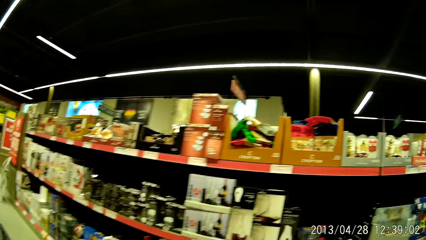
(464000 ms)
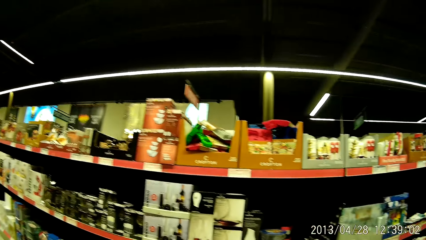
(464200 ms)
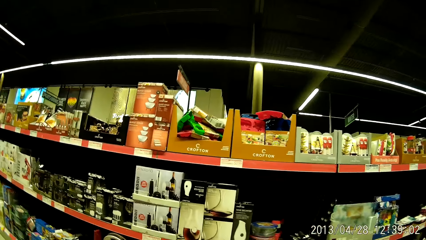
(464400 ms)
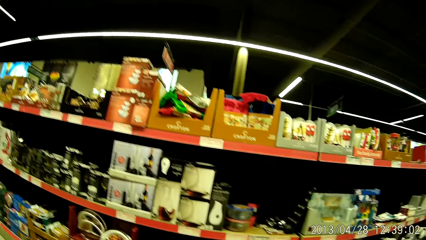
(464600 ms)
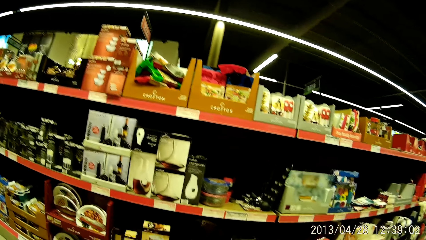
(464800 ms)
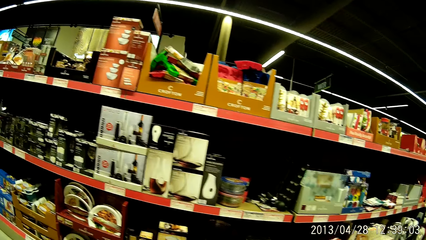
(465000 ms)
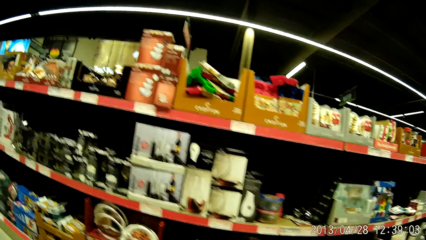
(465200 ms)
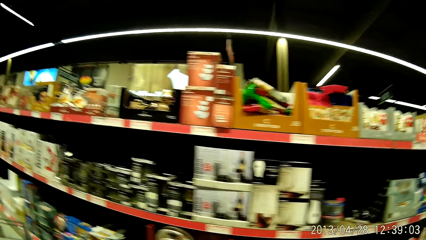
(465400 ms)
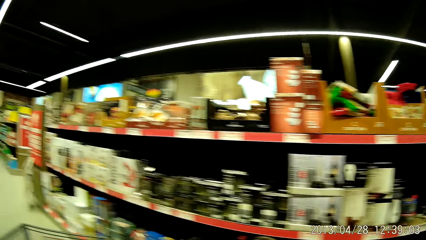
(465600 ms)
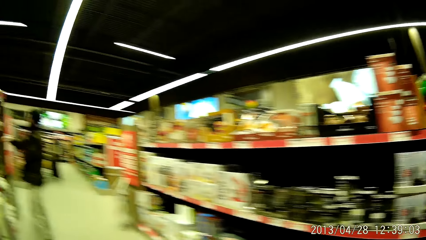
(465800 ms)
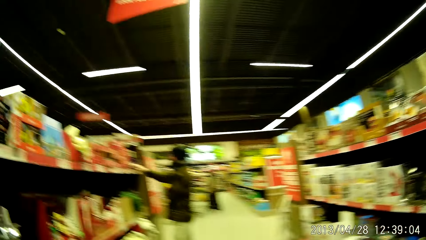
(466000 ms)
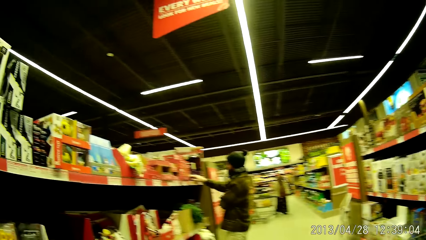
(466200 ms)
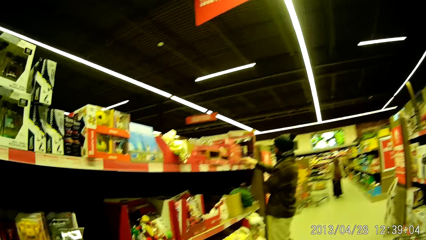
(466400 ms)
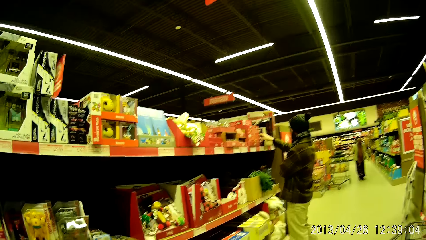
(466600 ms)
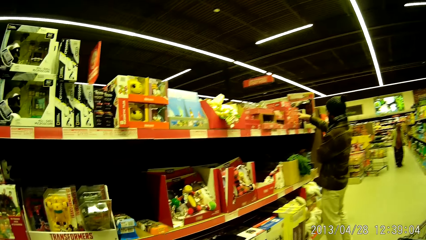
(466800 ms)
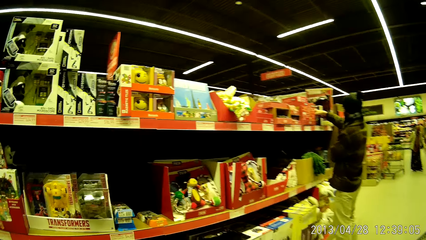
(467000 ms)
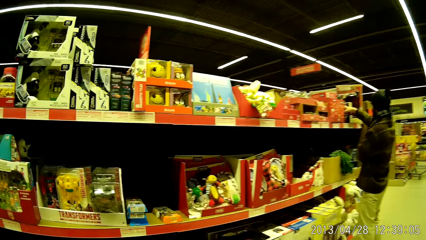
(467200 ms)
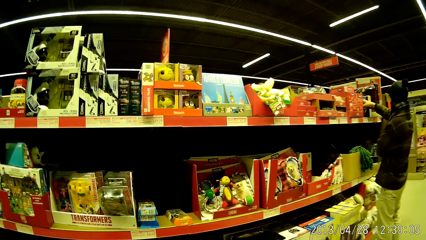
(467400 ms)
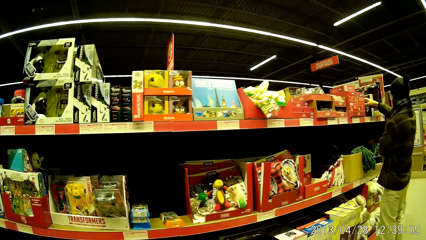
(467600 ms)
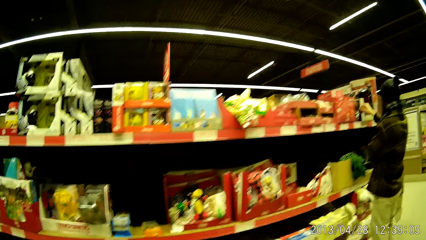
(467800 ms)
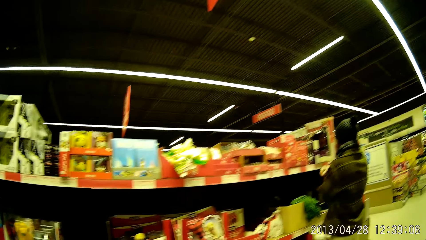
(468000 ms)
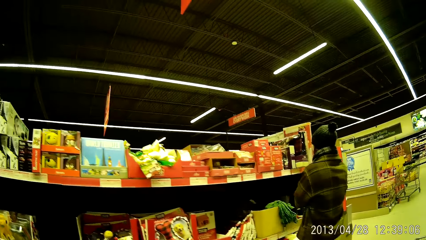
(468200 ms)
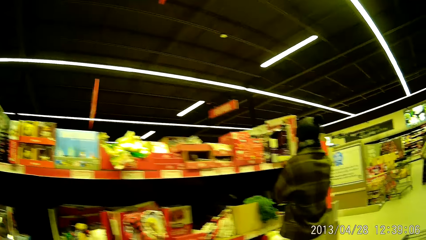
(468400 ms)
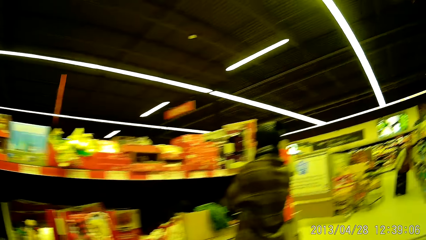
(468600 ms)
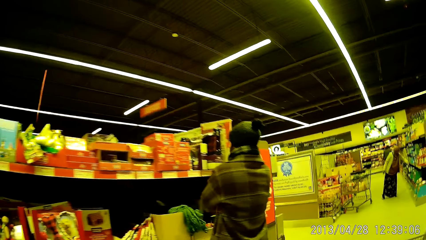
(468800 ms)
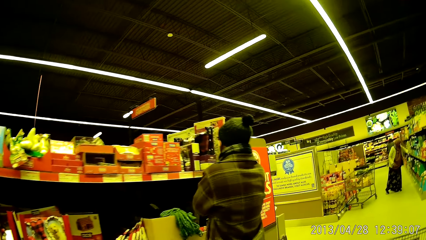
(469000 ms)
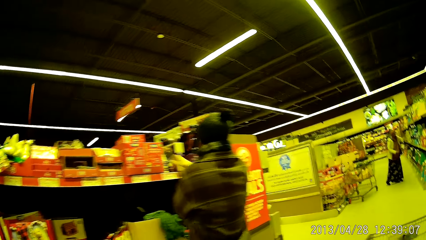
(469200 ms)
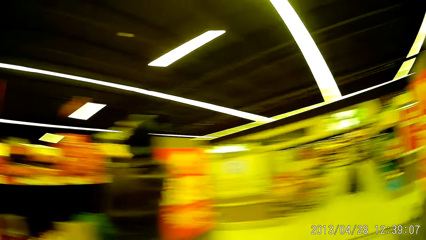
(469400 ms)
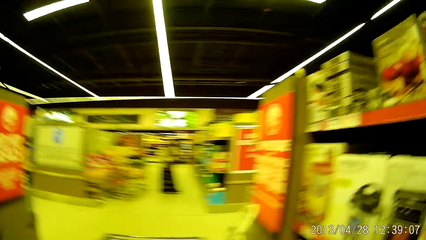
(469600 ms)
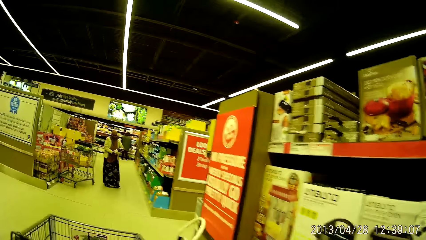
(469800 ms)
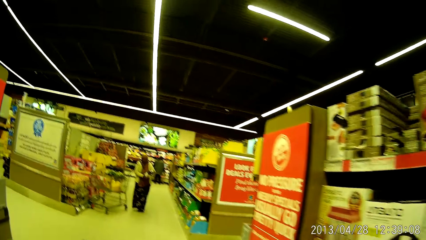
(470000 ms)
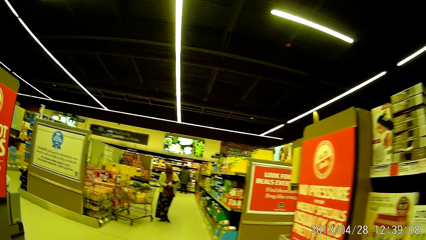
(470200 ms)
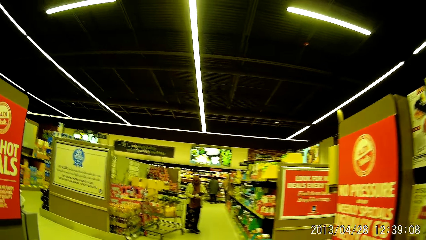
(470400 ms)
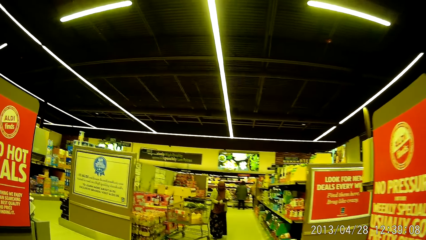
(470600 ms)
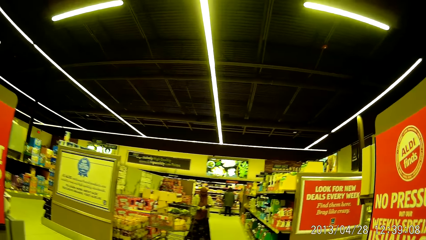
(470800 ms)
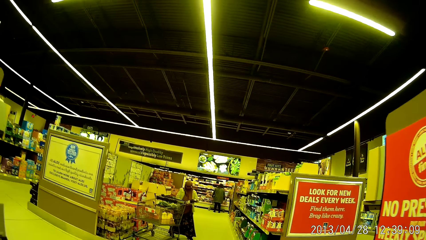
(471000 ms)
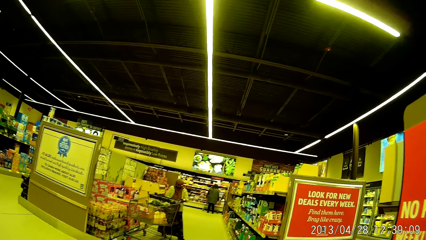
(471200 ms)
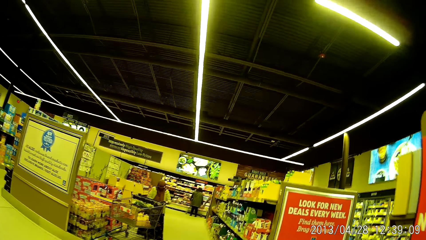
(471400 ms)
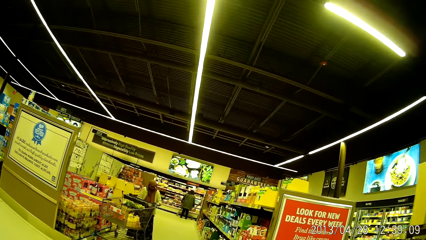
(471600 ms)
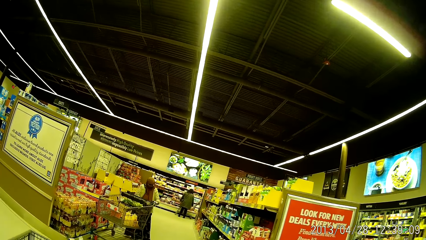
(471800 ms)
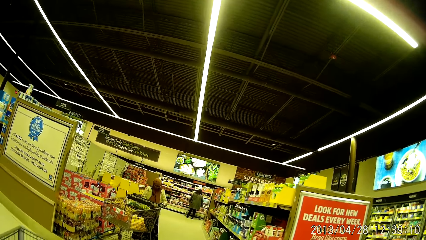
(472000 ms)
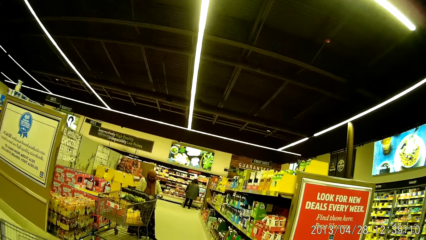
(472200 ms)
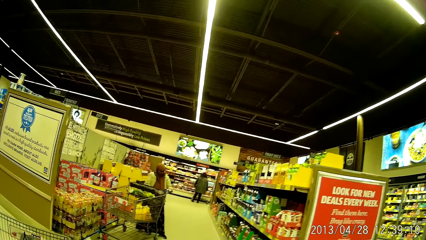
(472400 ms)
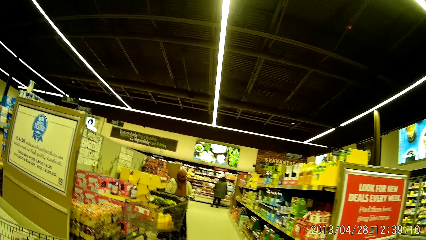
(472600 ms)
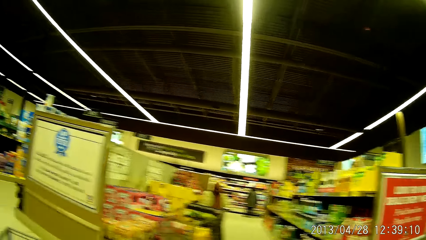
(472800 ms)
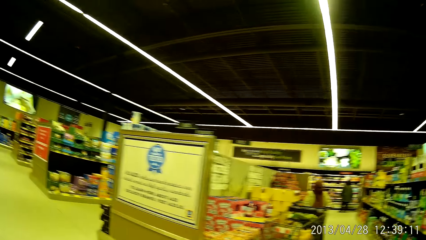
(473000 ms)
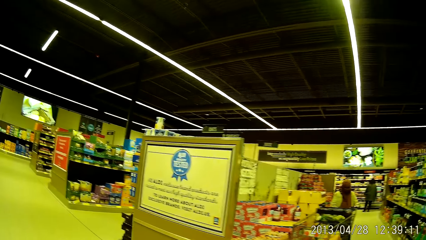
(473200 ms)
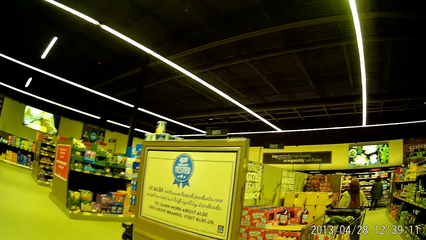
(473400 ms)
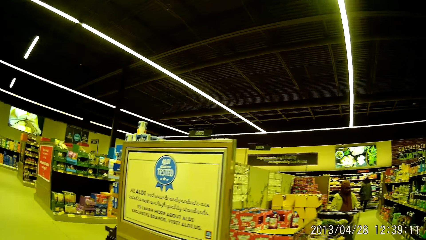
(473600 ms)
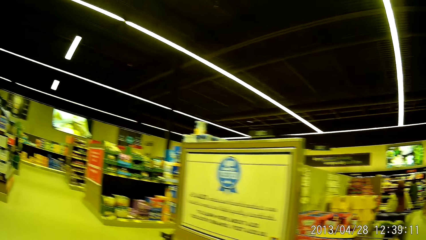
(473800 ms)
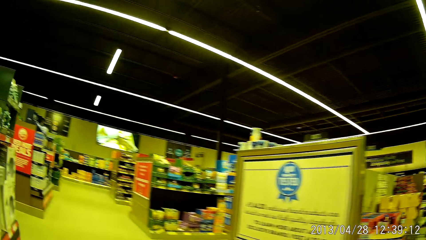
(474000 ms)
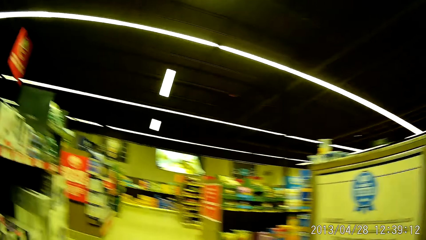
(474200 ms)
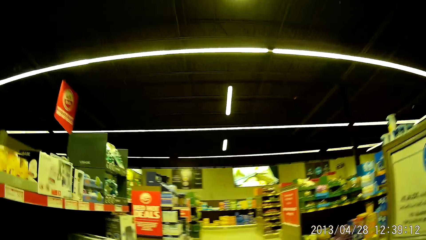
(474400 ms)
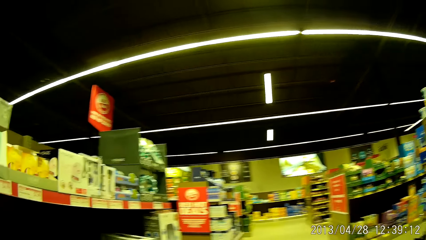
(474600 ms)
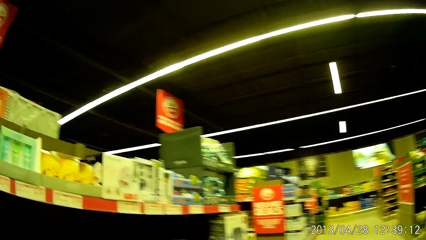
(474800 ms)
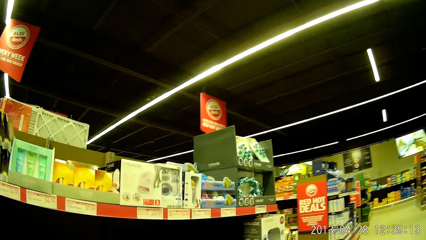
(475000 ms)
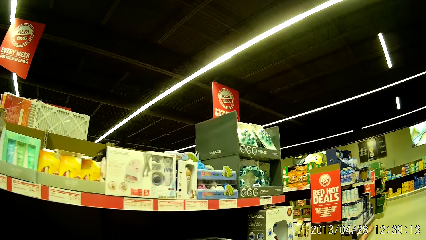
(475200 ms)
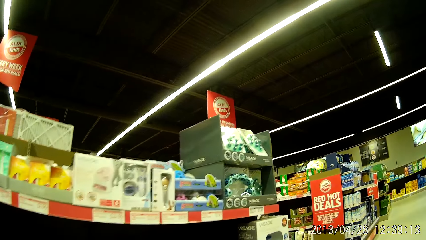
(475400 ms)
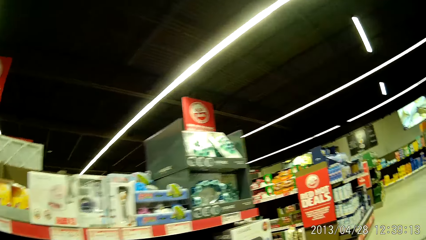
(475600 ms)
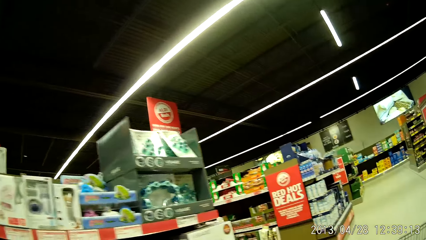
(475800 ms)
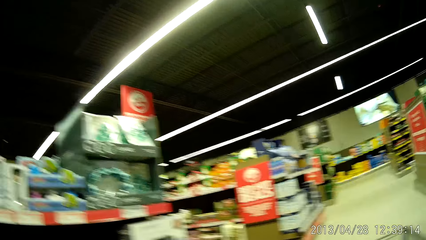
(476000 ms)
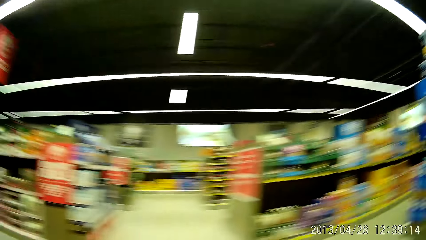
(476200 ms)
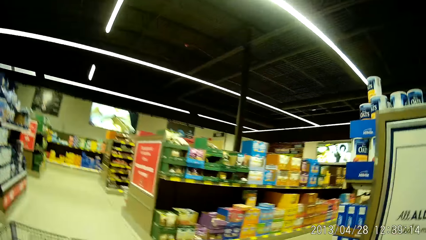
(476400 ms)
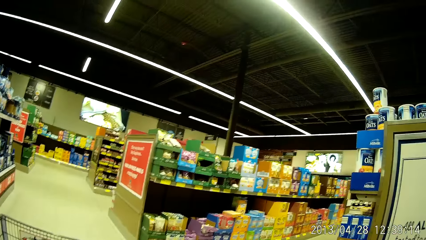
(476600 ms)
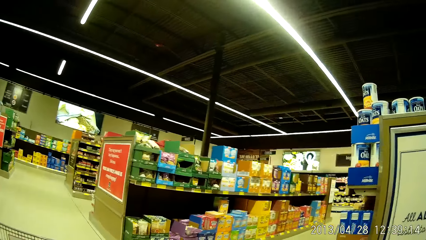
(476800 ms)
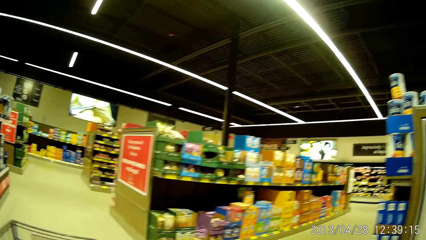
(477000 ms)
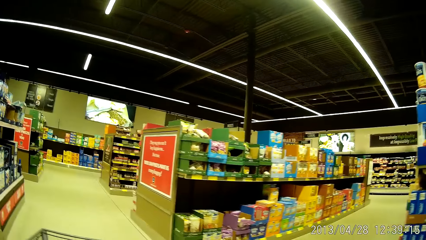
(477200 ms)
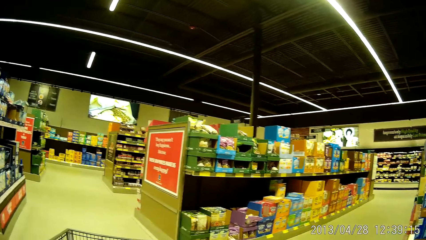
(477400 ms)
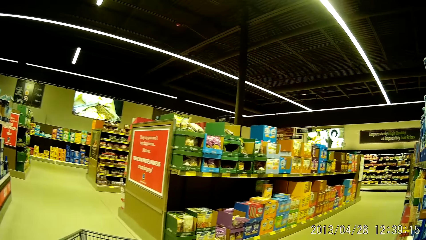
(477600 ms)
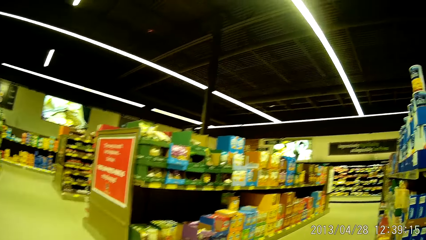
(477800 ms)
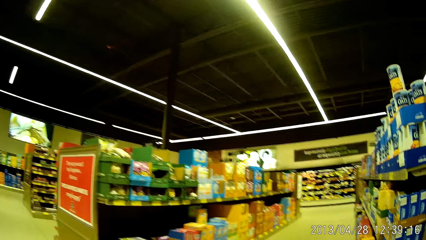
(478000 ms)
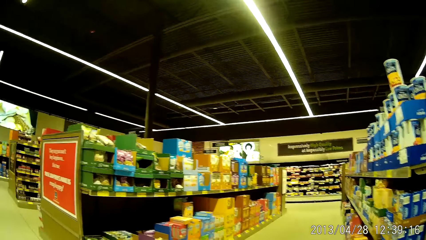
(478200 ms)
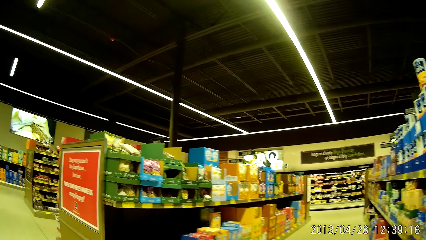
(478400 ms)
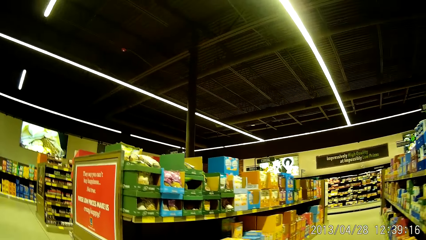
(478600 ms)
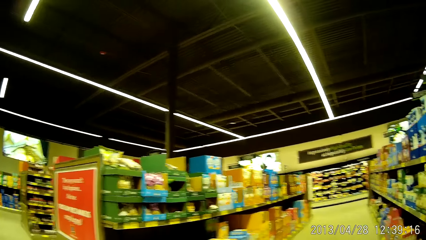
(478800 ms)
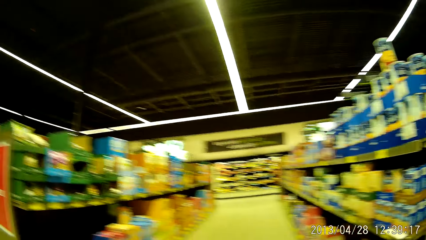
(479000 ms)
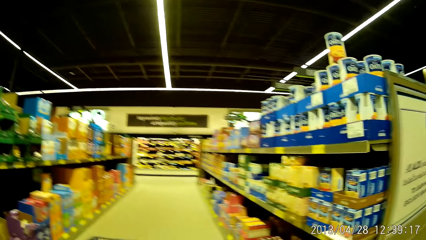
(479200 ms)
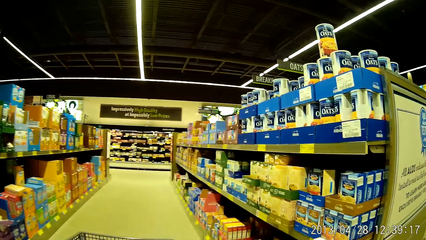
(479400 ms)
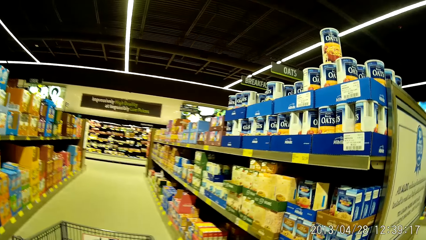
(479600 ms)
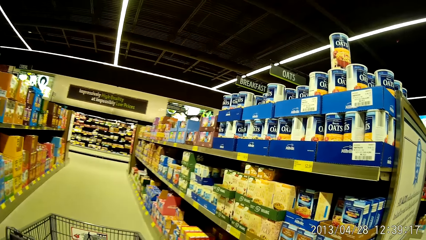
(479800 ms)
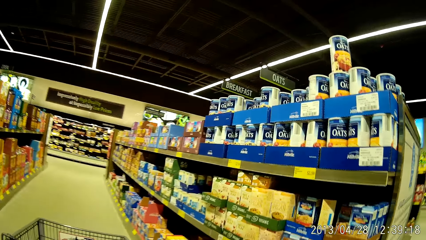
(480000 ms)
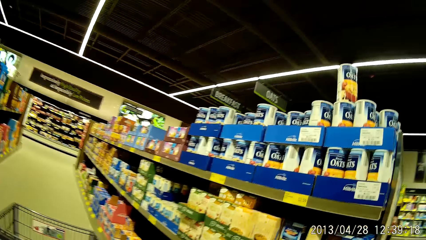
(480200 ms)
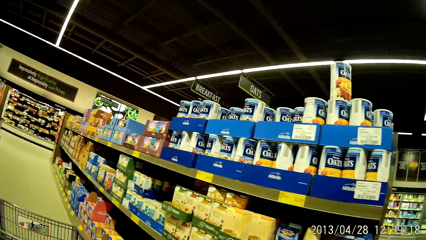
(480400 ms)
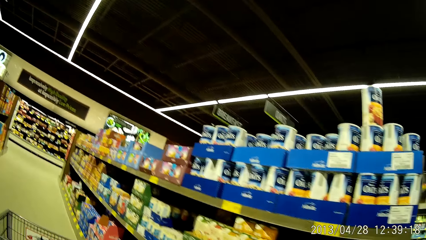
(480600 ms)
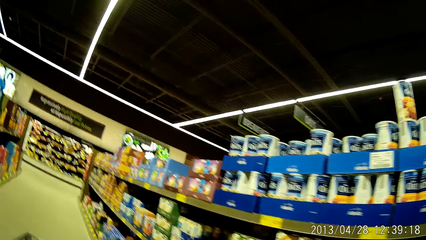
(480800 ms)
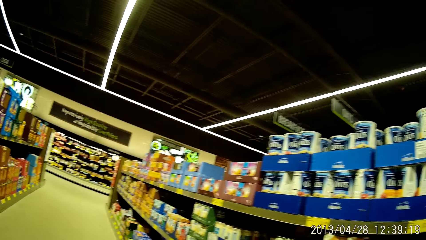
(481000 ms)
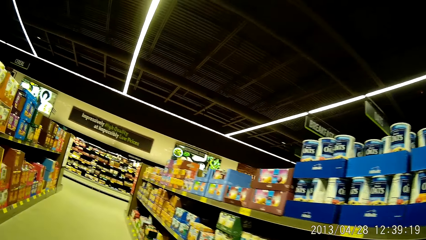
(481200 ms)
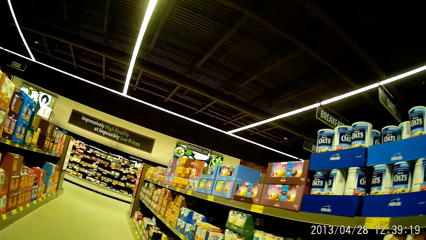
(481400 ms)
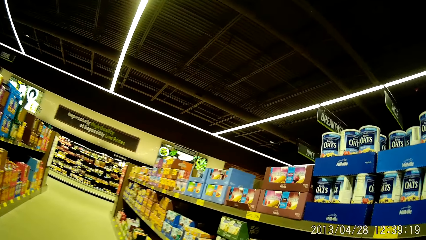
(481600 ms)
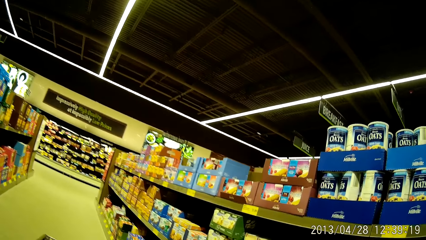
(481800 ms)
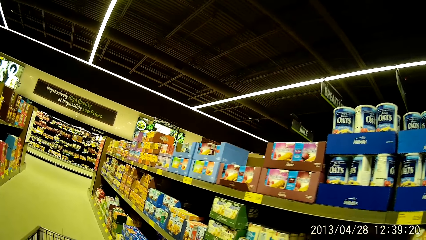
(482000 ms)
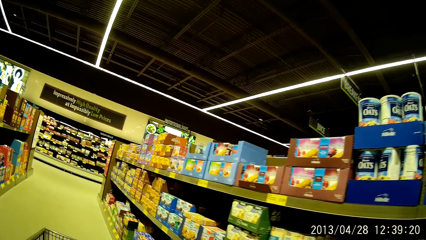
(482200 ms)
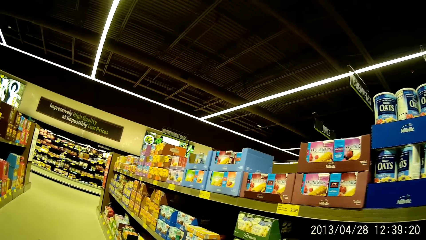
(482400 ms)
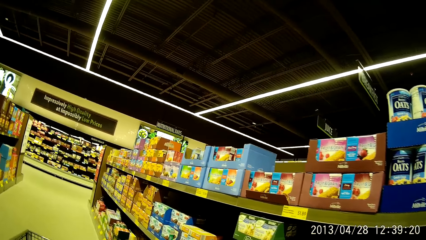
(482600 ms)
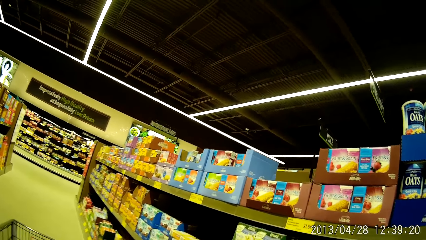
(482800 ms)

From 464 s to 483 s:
The camera wearer looks around the shelves. They look at a man. They walk around the supermarket. They walk around the supermarket looking at the shelves.
